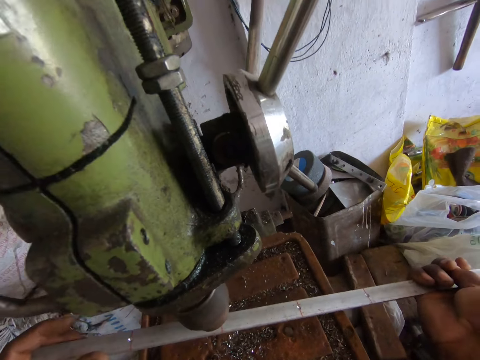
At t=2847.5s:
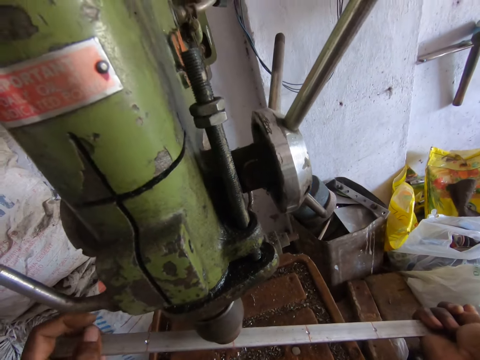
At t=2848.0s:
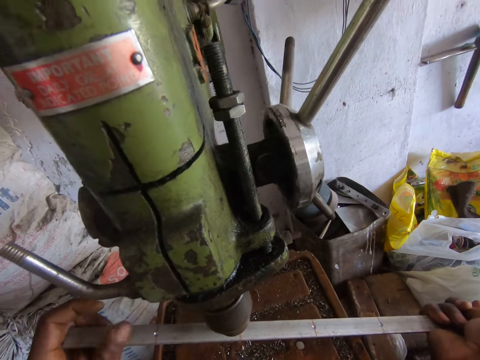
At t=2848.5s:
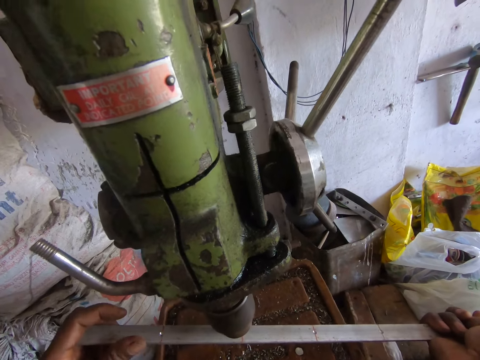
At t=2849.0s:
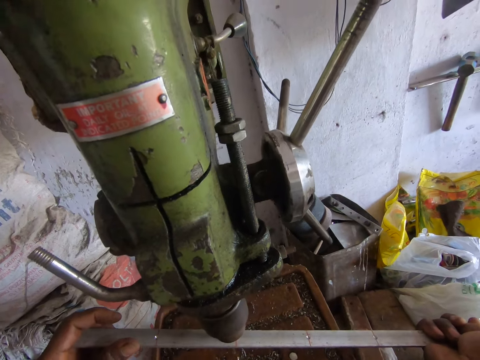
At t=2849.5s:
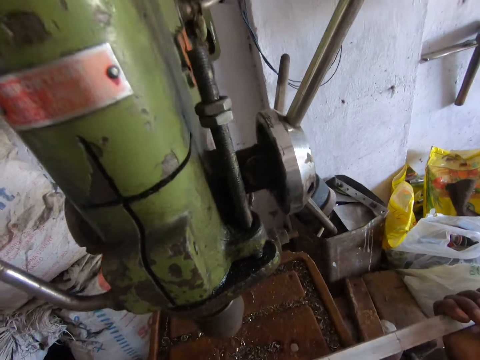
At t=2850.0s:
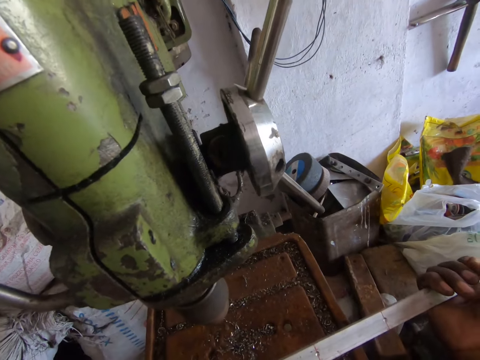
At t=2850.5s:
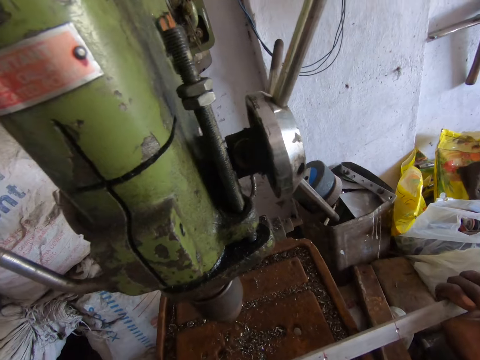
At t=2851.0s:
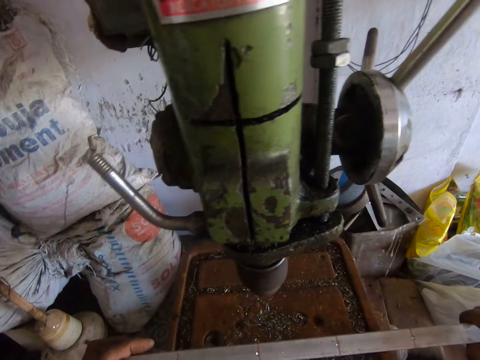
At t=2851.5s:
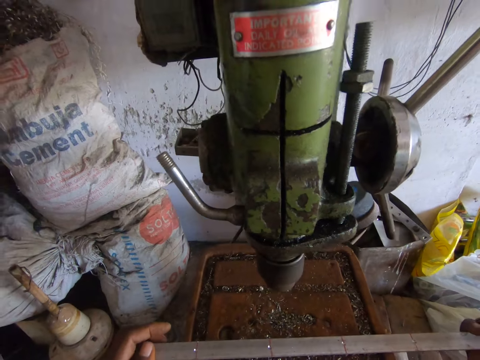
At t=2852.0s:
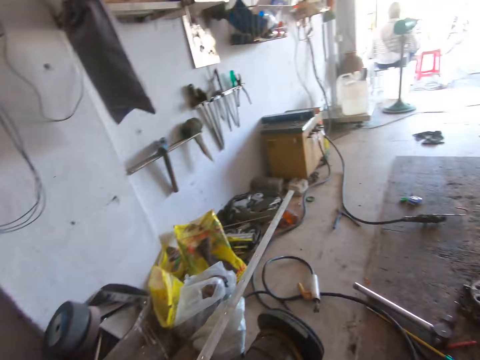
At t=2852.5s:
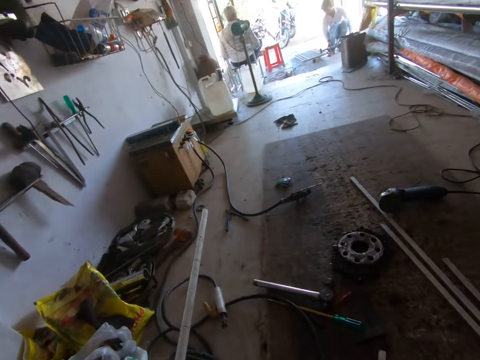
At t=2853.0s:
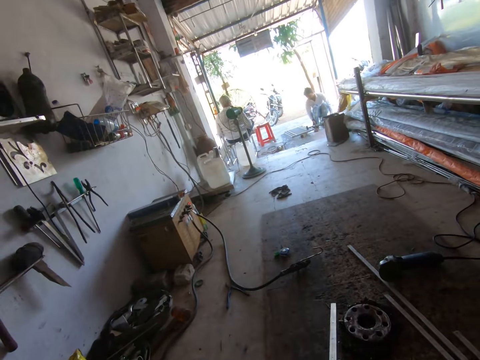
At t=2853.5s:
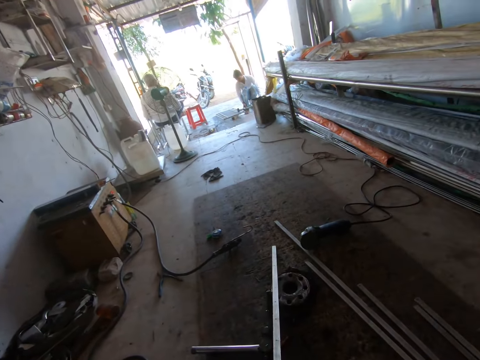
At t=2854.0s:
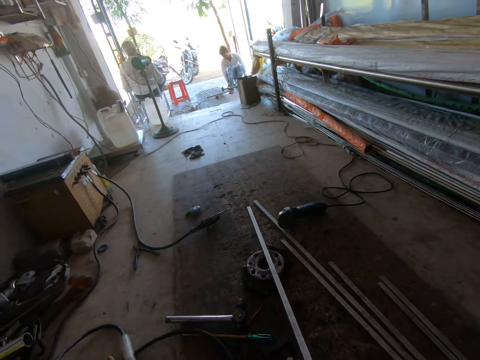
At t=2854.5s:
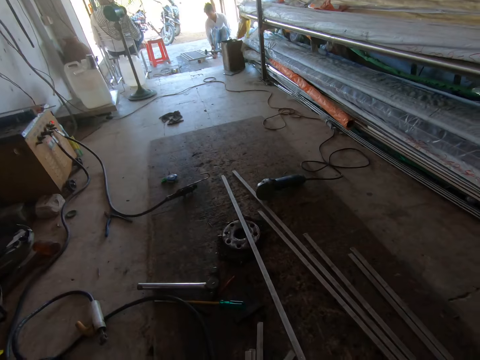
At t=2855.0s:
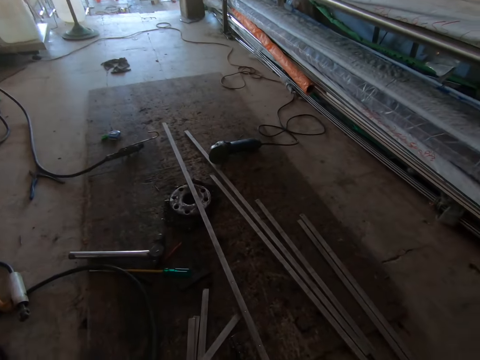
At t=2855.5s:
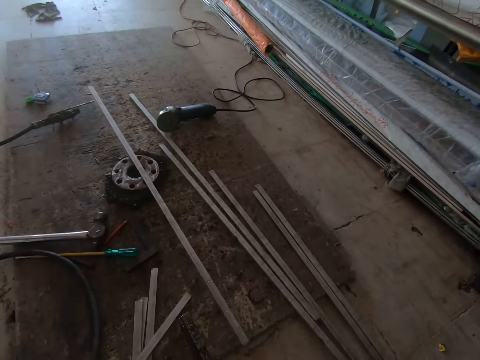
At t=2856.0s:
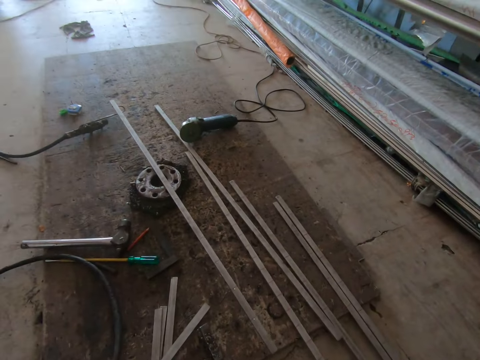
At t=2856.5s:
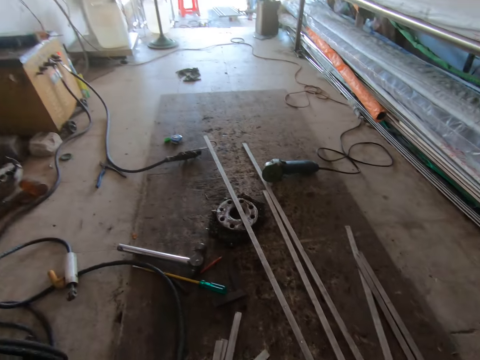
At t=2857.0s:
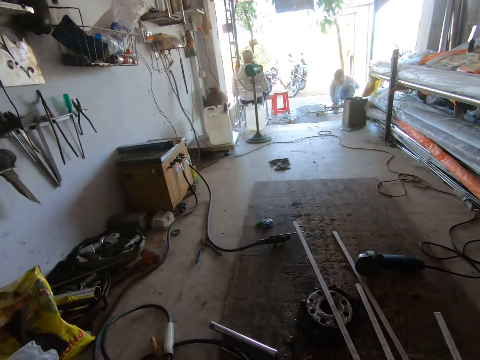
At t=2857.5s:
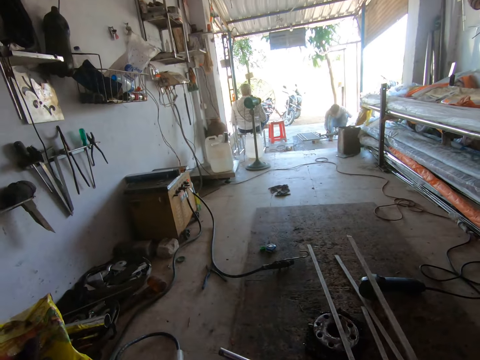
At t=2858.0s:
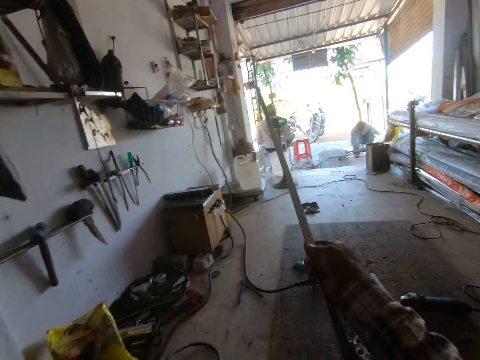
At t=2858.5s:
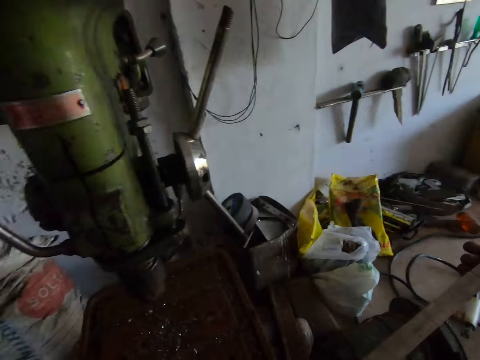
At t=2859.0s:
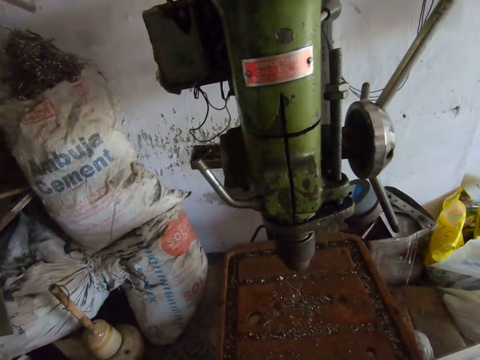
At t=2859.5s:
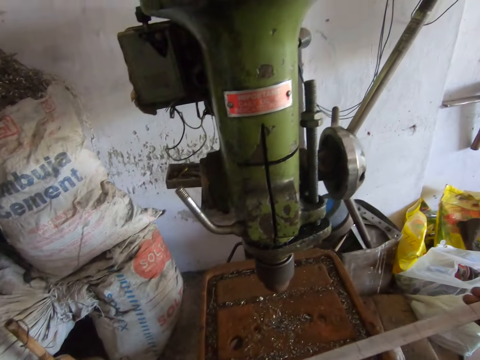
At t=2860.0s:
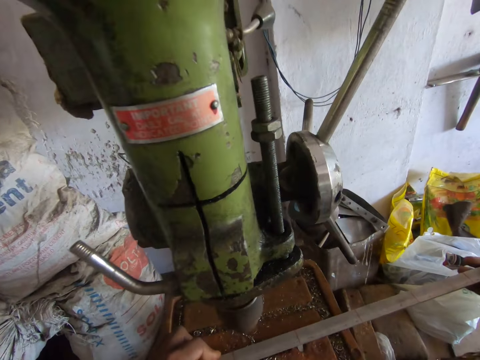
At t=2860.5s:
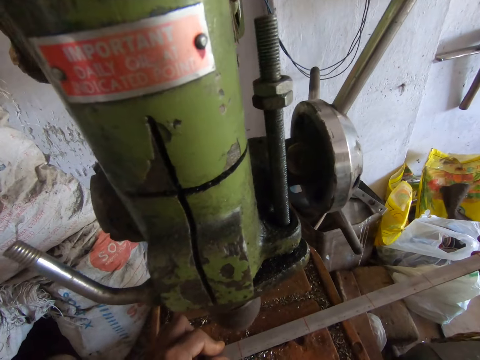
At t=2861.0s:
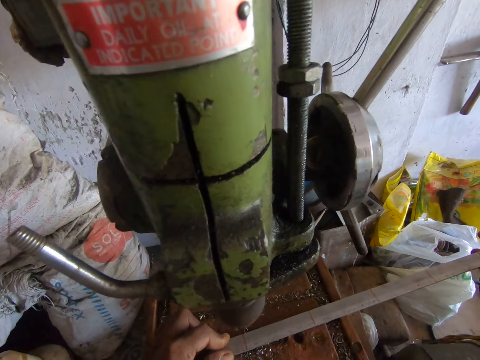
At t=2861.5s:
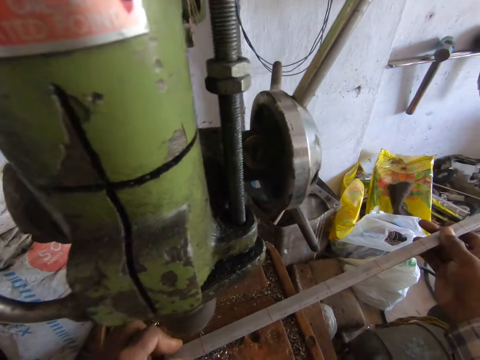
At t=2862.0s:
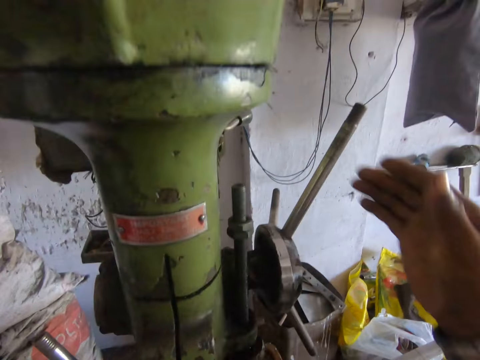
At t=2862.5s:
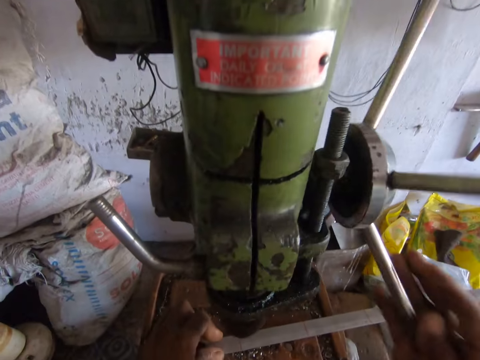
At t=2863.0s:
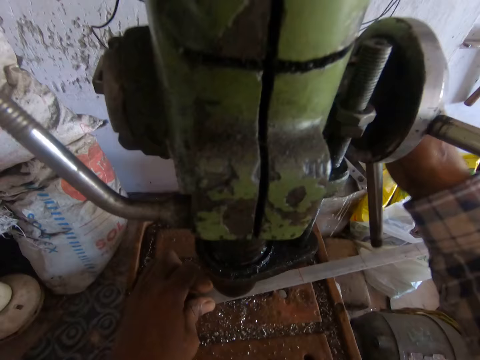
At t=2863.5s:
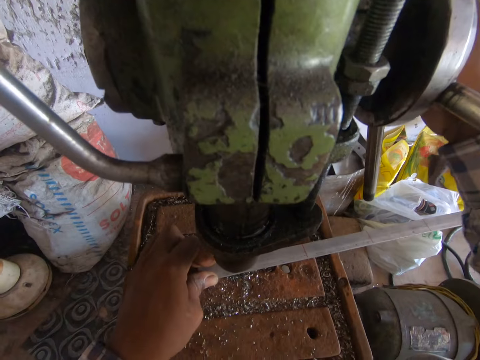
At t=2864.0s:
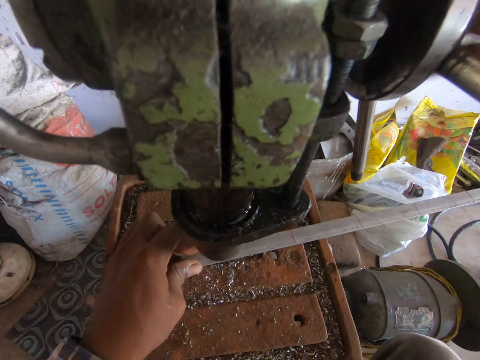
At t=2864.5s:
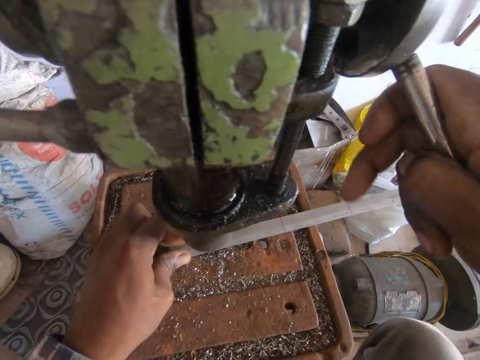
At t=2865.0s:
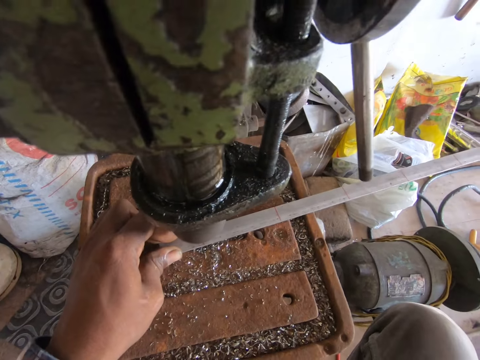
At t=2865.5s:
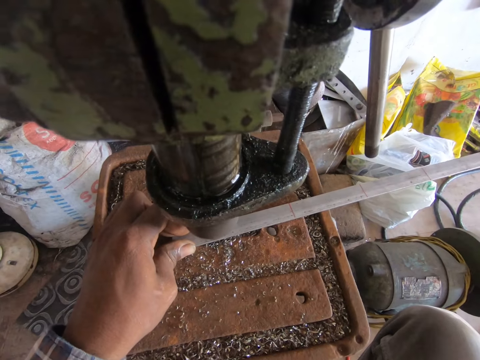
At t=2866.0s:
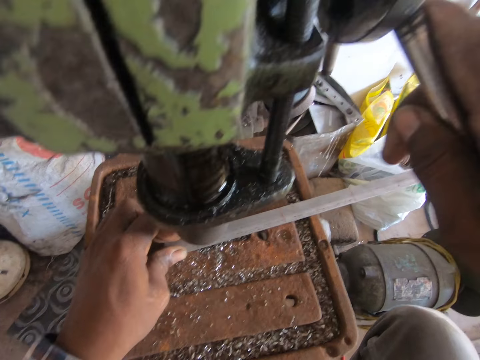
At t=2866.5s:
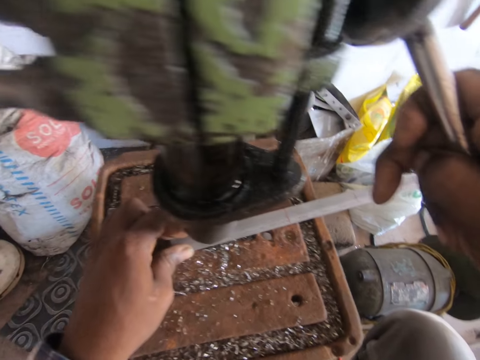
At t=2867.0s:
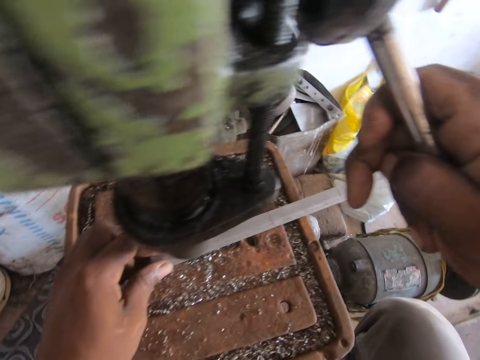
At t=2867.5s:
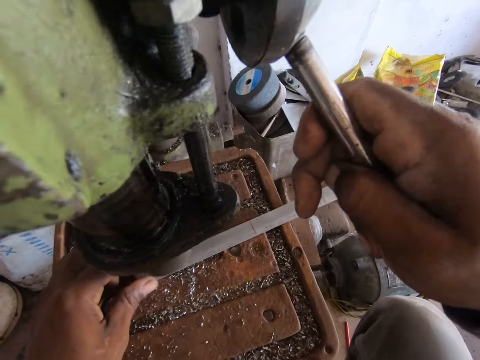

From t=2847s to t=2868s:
The camera wearer drops the aluminium rod on the floor with both hands. He picks up the aluminium rod on the floor with both hands. He places the aluminium rod on the table with both hands. He drills the aluminium rod using the drill press with his right hand.

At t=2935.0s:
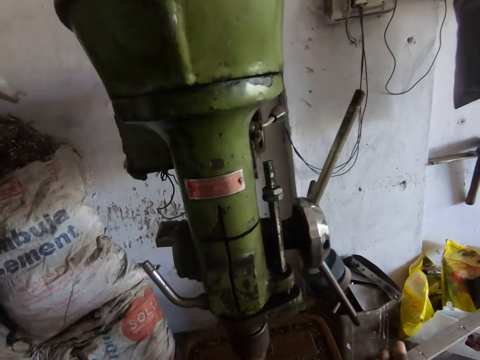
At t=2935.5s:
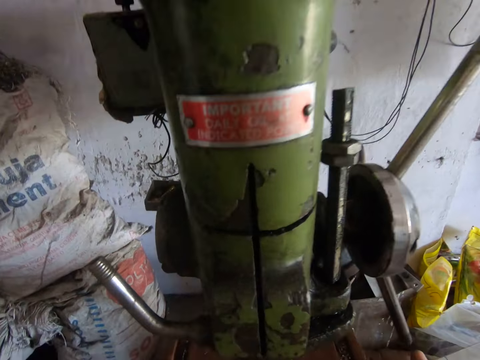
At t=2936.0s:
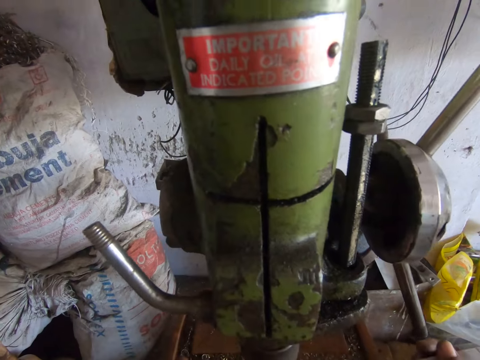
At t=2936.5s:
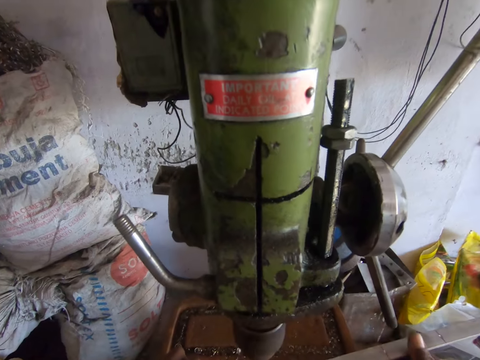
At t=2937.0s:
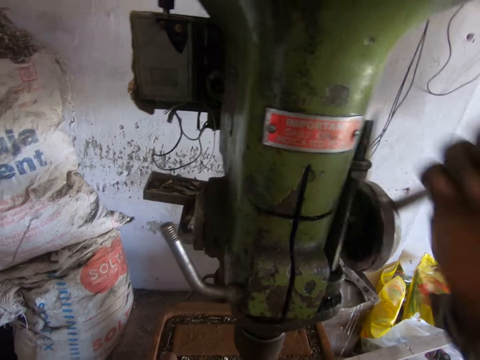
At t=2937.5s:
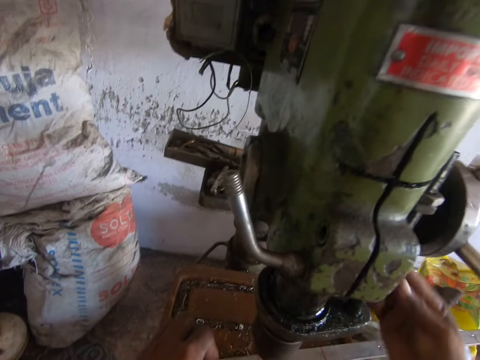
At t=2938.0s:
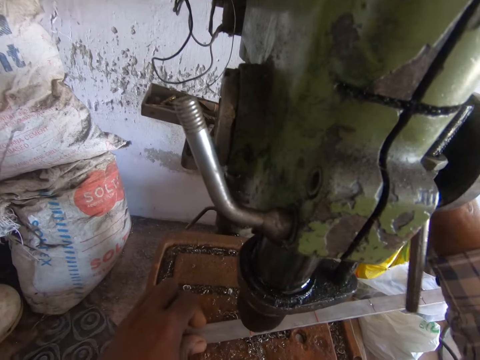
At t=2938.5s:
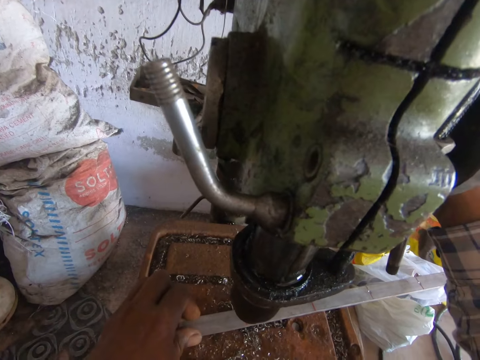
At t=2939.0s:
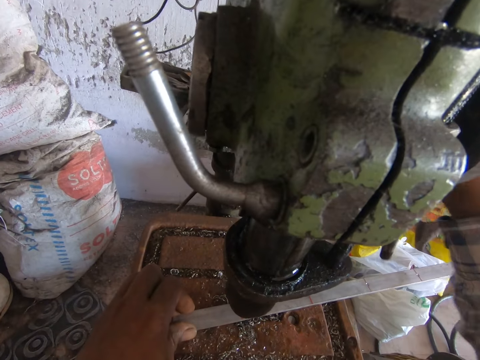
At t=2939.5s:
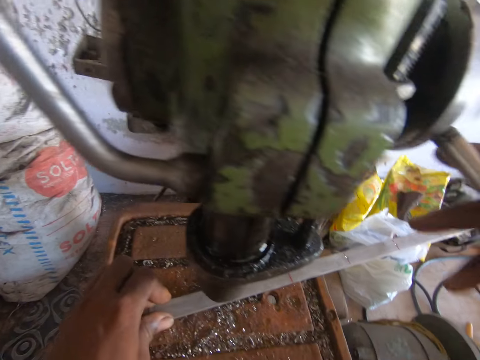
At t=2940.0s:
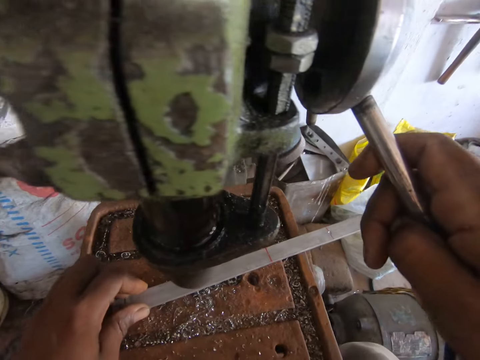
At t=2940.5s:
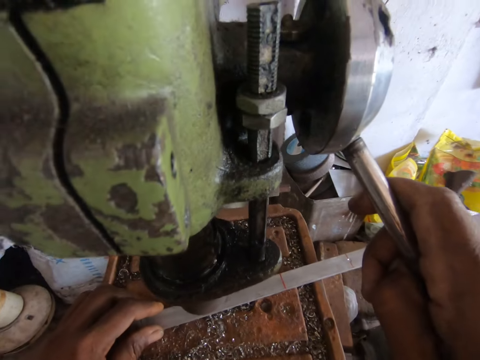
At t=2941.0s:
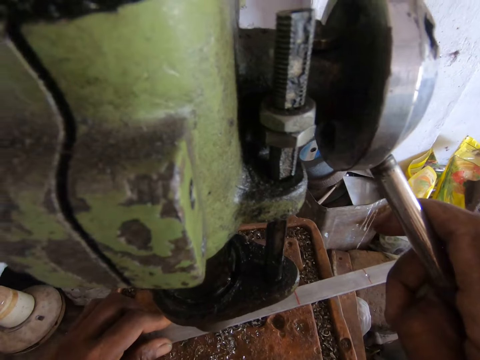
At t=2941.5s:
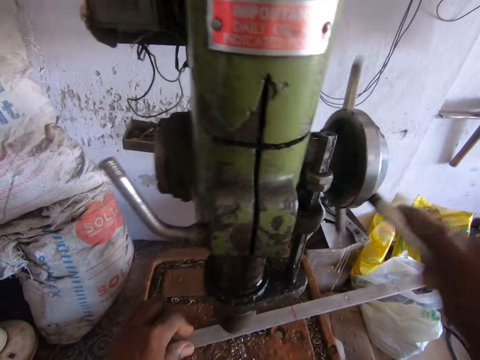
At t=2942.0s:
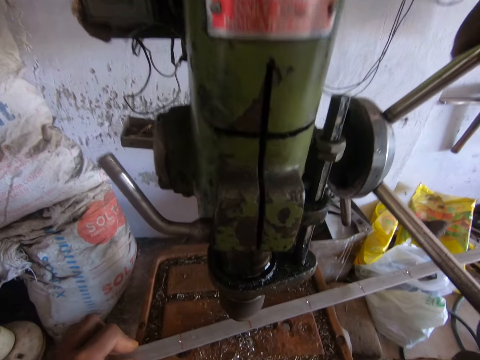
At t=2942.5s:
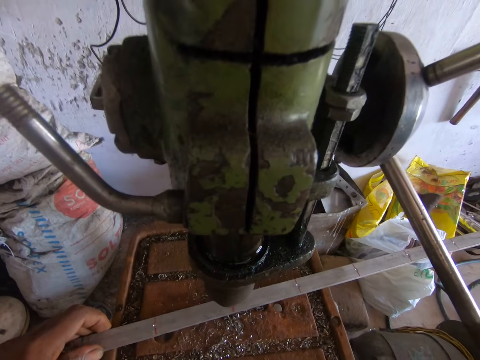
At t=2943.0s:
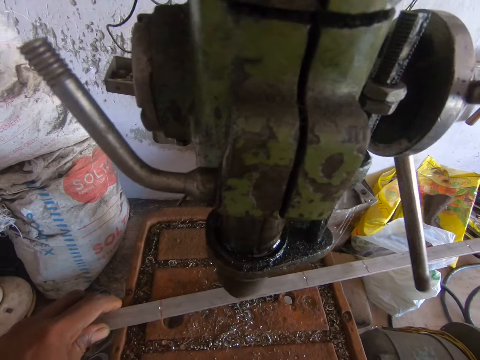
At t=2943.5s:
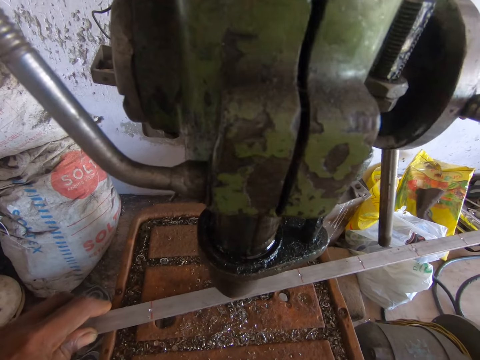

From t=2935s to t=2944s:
The camera wearer drills the aluminium rod using the drill press with his right hand.
